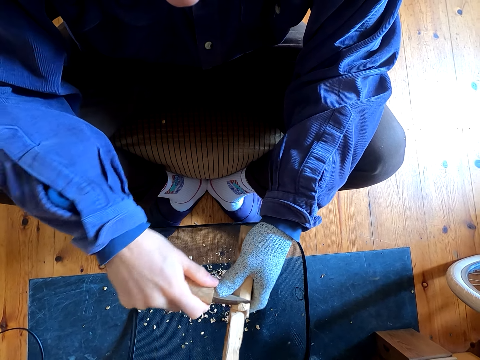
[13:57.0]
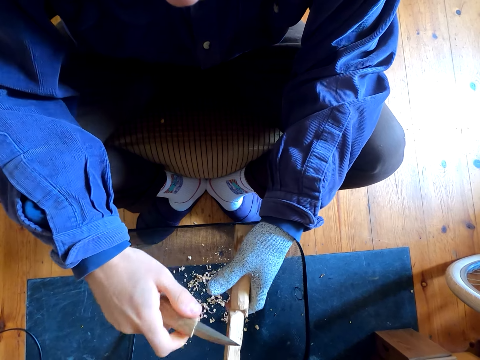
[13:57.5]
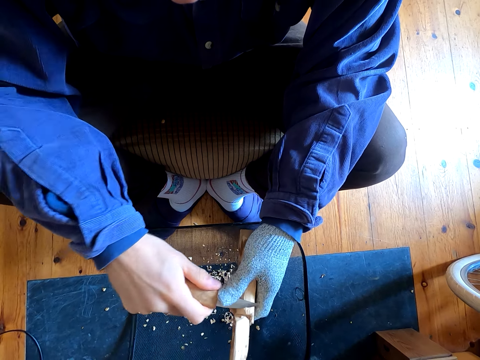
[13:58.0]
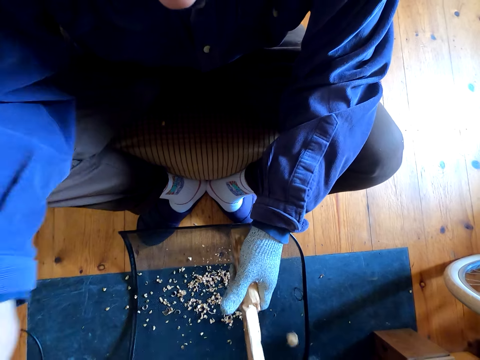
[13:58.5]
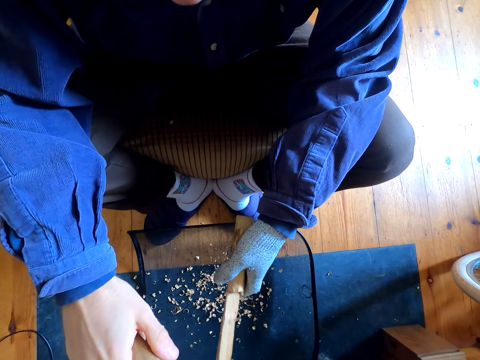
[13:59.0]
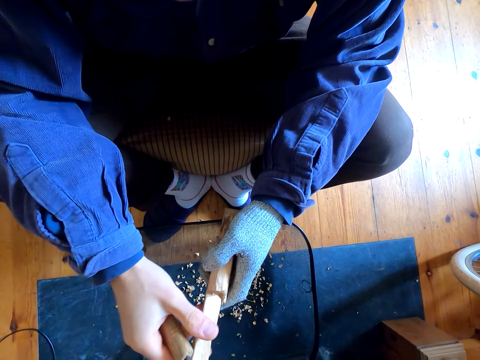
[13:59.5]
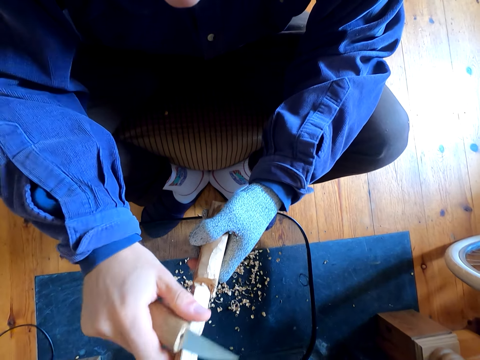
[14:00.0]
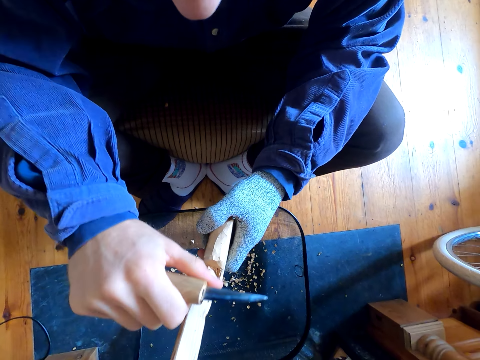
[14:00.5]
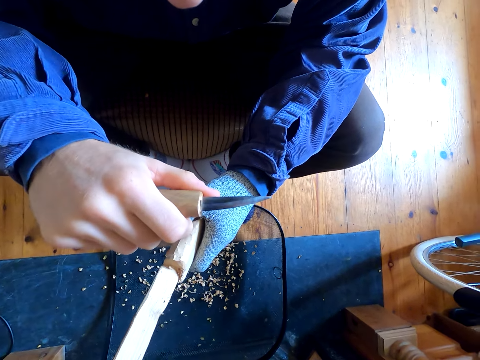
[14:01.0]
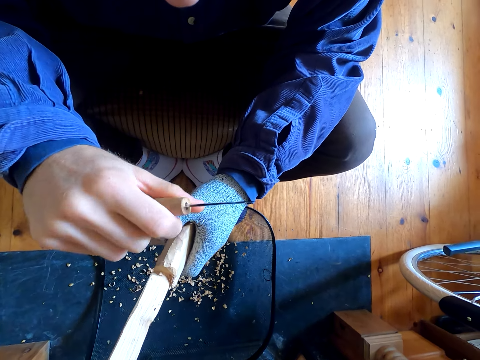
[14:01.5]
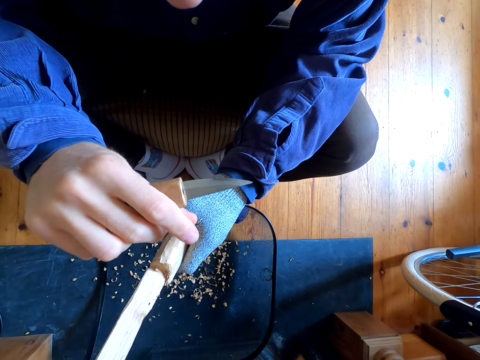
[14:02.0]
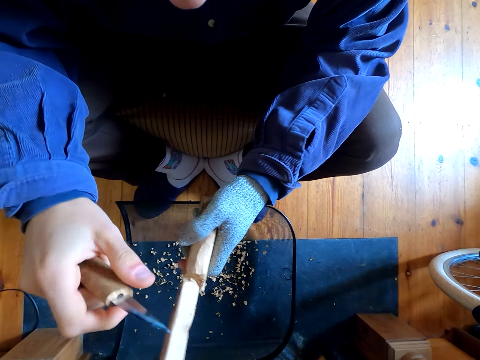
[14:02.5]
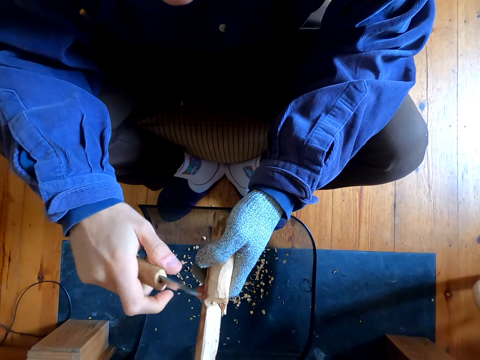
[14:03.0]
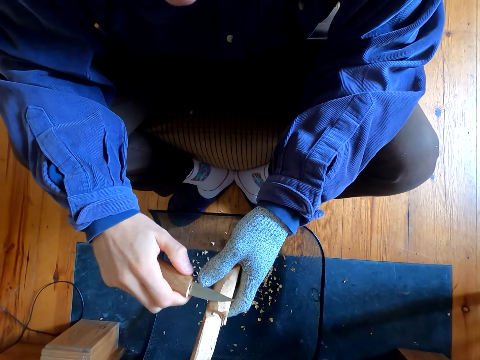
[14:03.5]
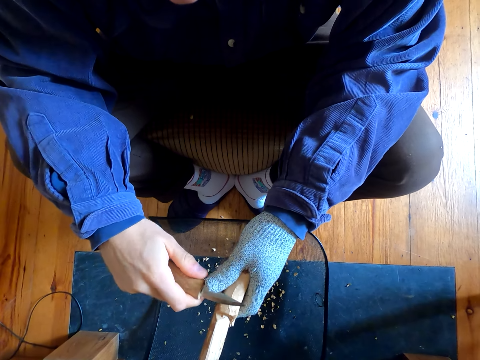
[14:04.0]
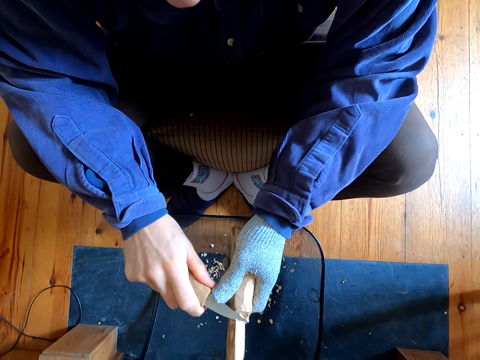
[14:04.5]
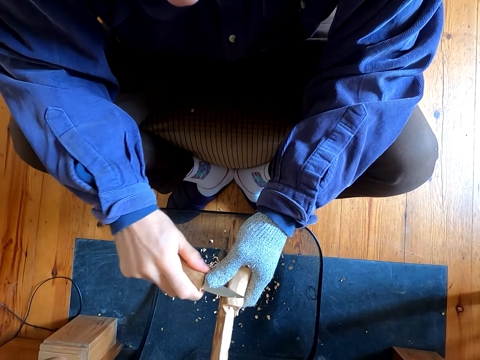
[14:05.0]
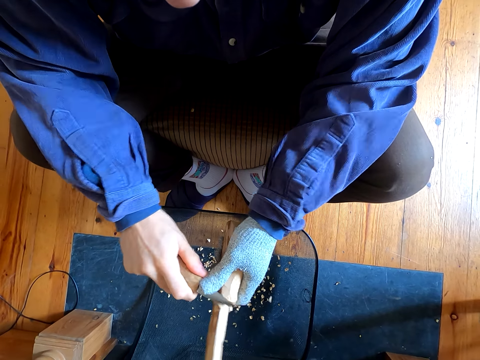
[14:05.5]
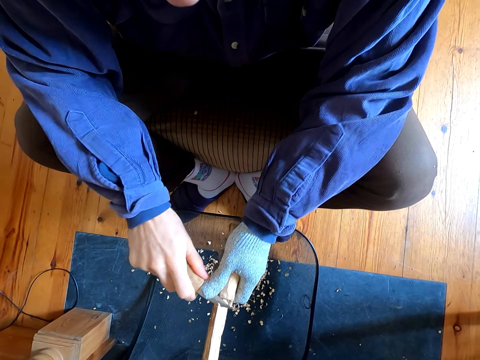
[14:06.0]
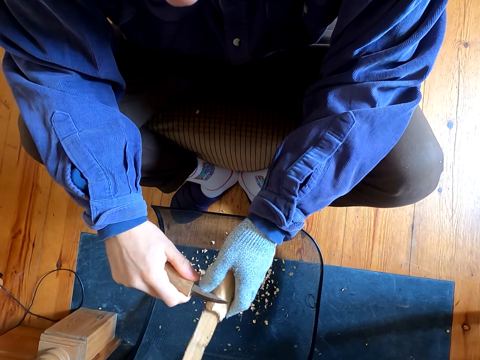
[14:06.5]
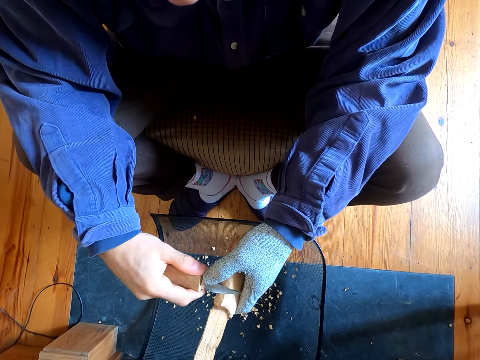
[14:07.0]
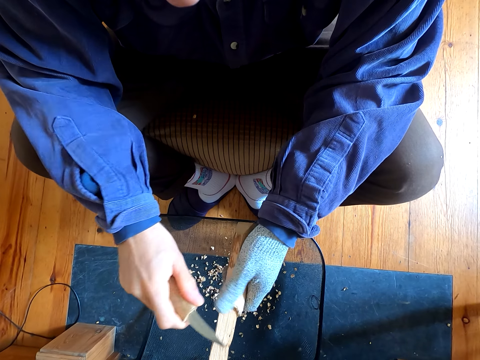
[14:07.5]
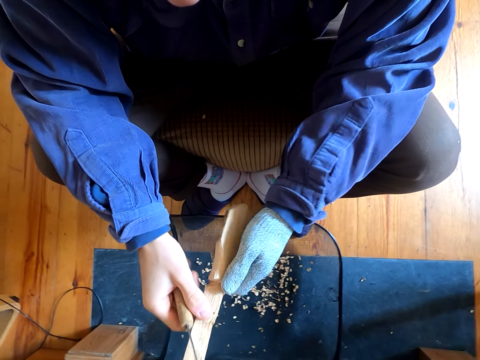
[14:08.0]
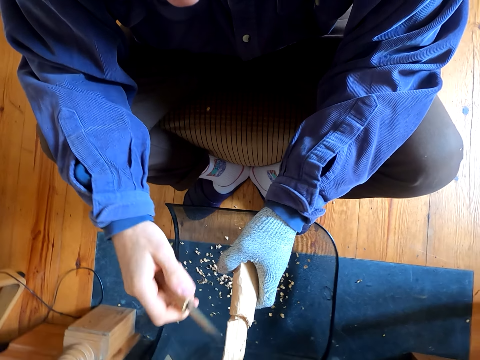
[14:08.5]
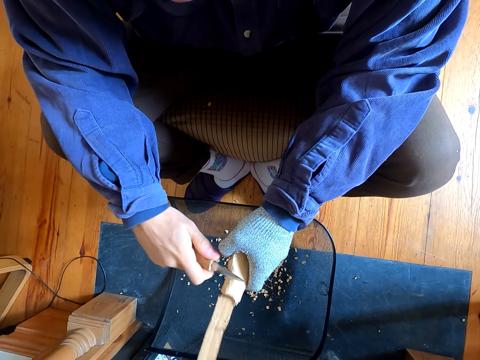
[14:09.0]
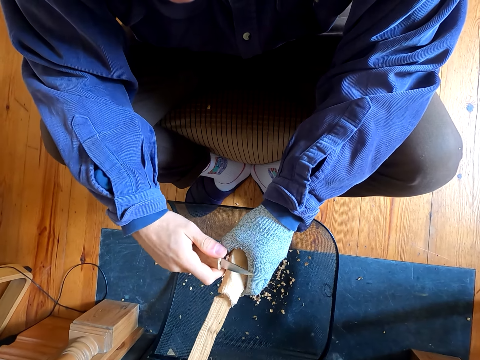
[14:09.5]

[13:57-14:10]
The camera wearer stares at the knife. They remove the outer layer of the wood.

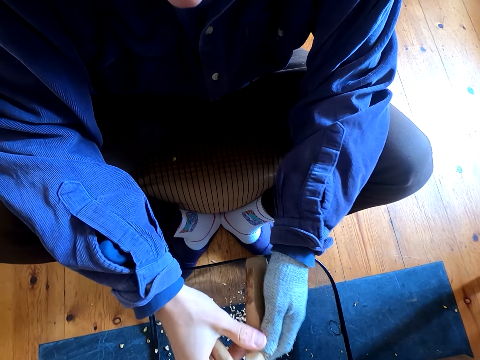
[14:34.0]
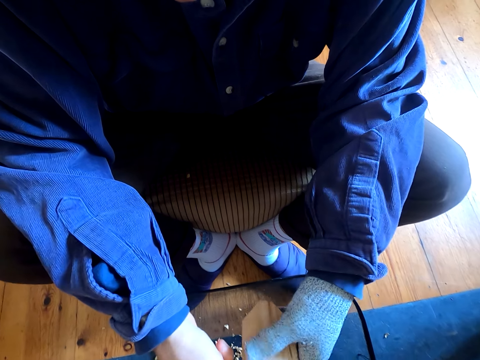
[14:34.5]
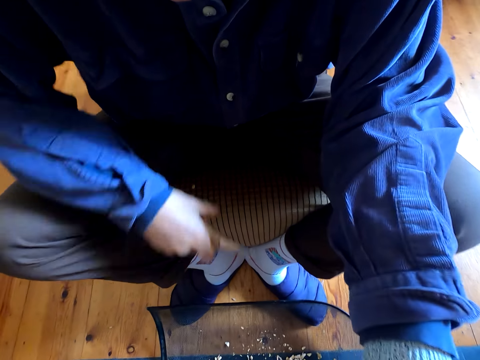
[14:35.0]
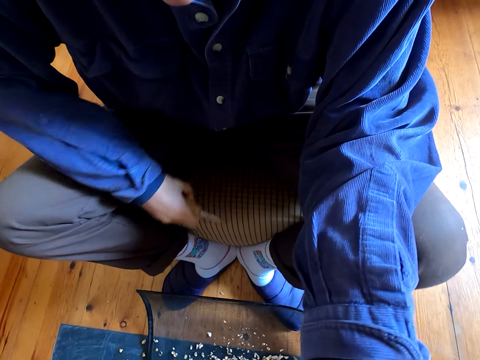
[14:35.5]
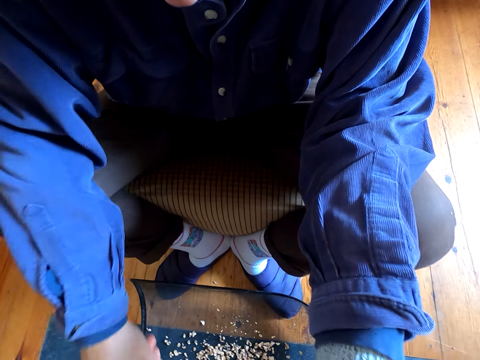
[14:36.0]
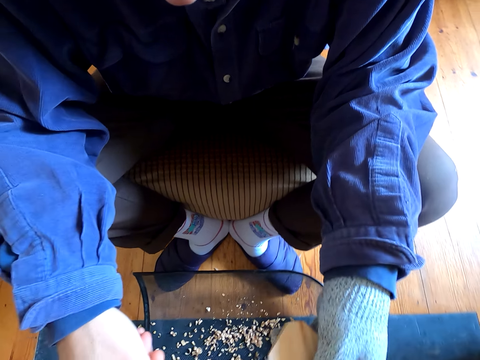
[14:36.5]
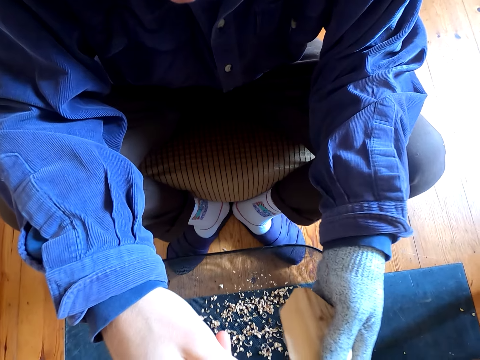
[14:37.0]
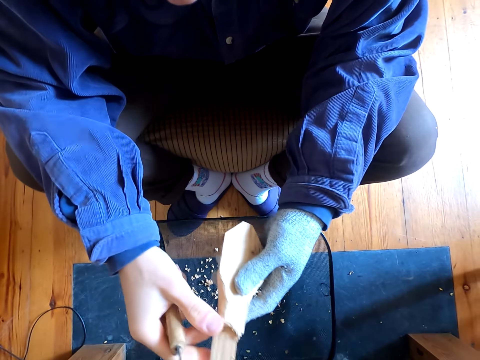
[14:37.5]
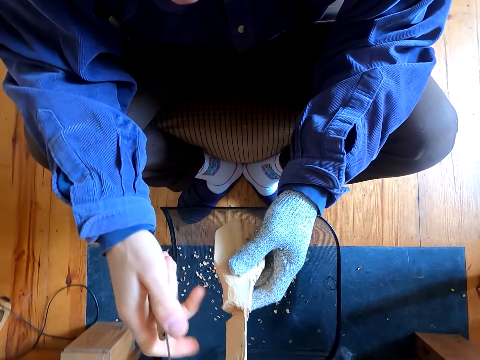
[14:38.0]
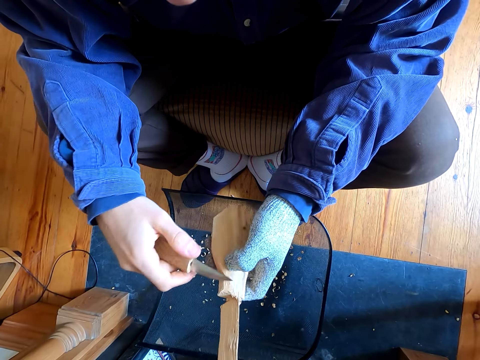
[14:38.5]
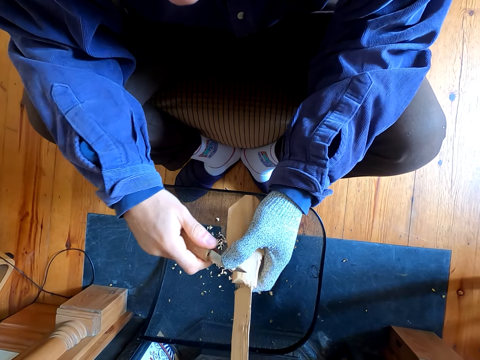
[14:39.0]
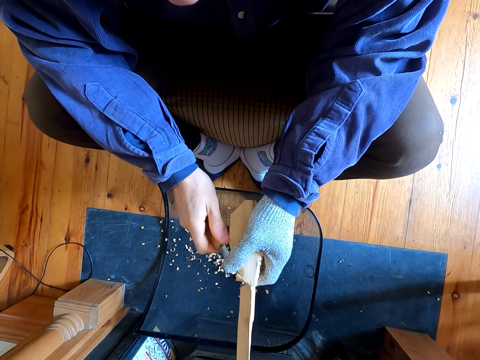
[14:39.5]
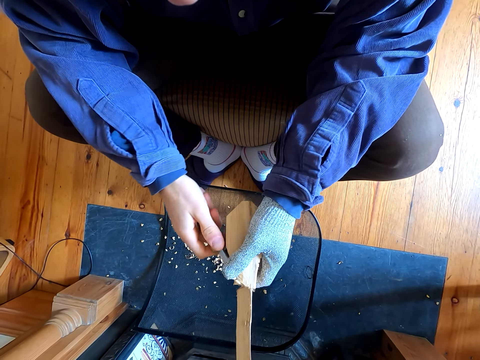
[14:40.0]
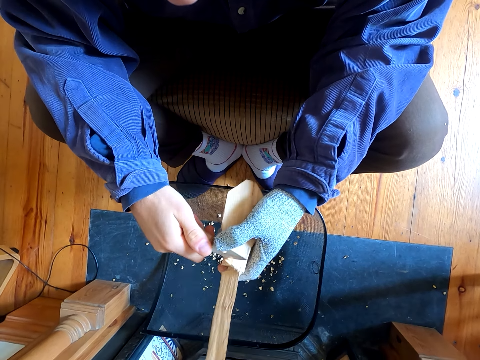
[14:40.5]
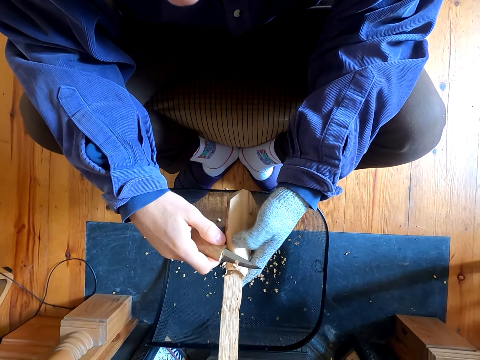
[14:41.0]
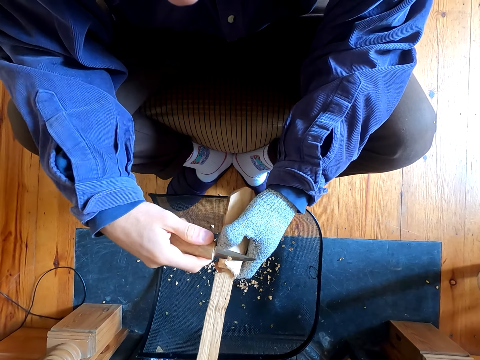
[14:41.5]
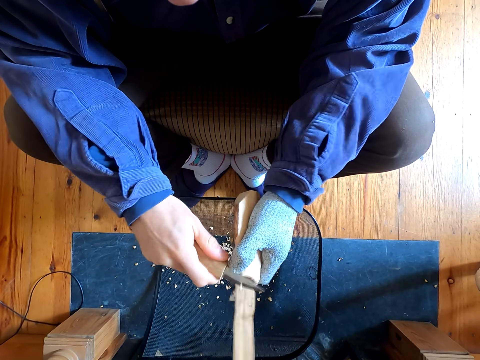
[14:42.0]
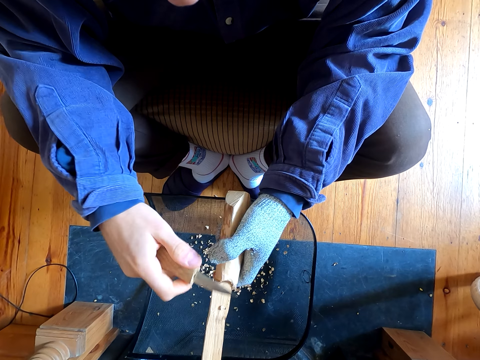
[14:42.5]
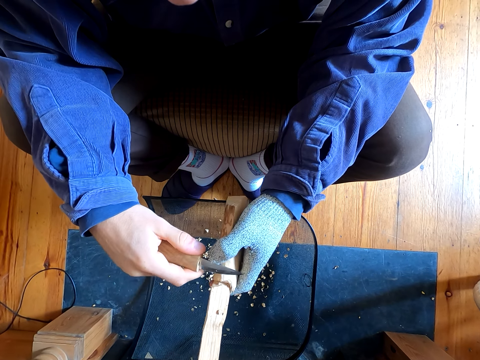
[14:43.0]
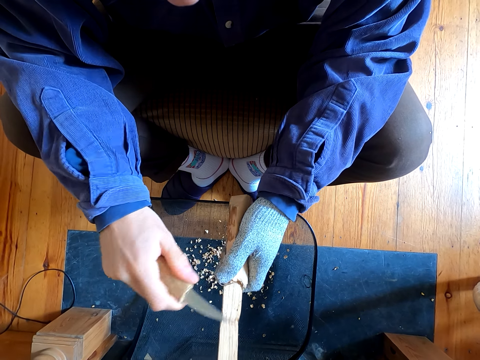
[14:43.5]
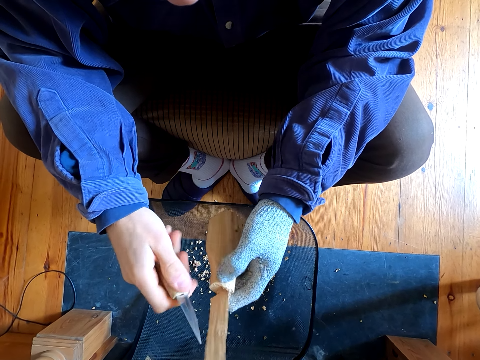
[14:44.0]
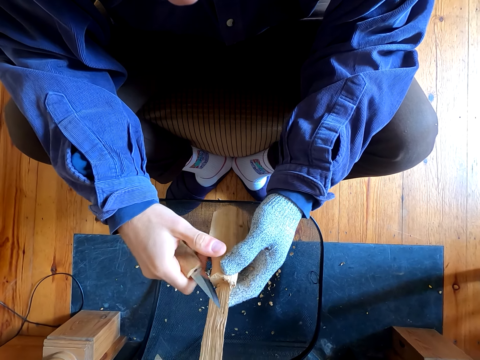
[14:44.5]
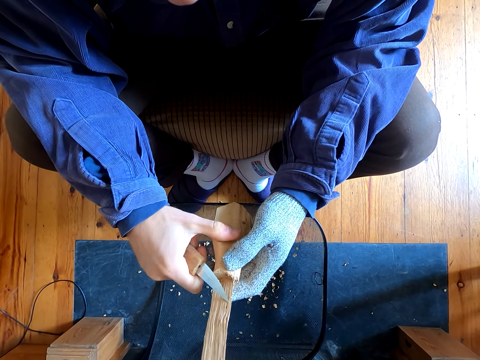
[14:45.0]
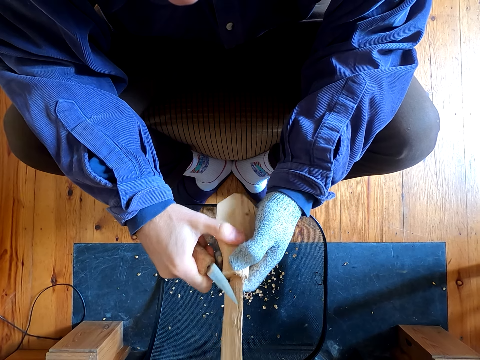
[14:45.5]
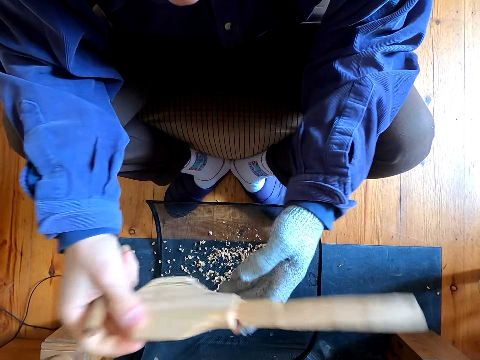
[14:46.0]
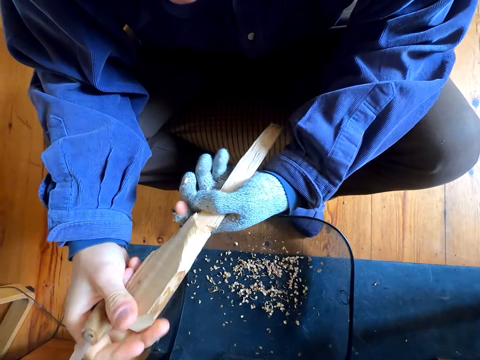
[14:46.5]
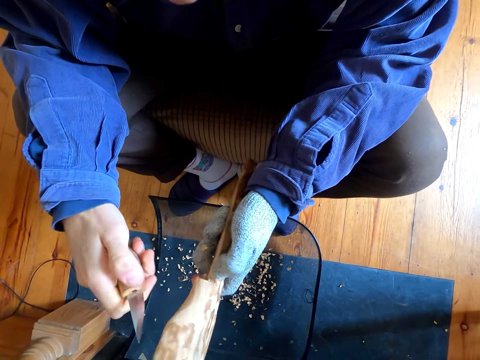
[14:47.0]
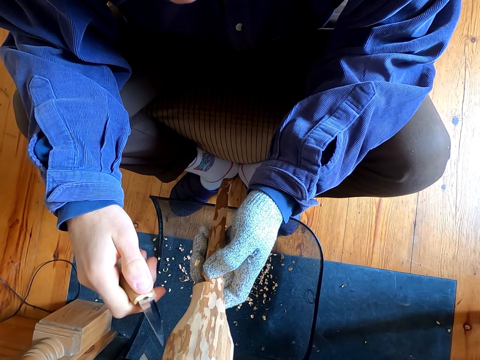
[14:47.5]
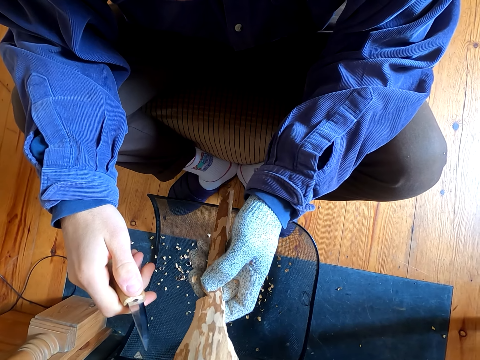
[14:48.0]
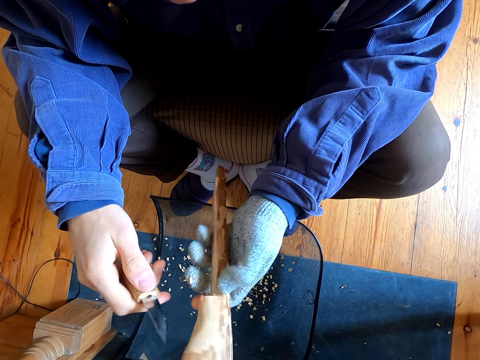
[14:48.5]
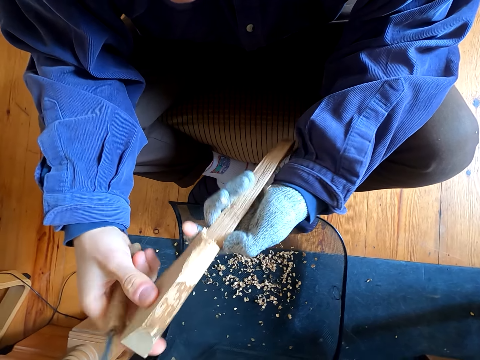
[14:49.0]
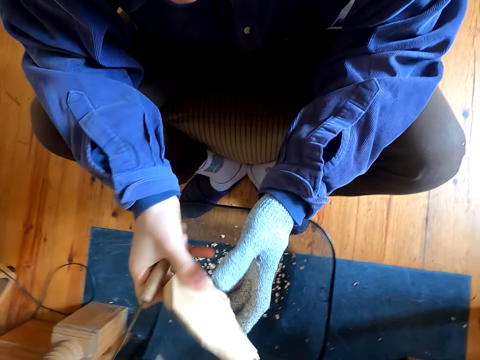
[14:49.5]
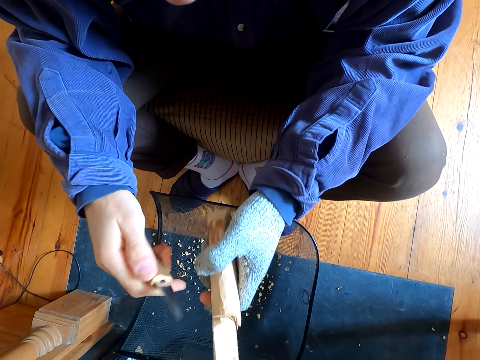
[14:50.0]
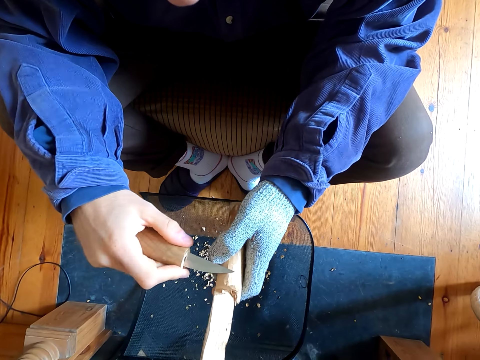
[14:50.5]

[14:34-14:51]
The camera wearer removes the remains from the chair. They remove the outer layer of the wood. They cut the wood with a knife. They turn the wood and stare at the wood.
